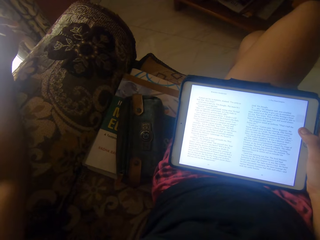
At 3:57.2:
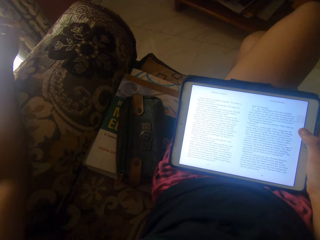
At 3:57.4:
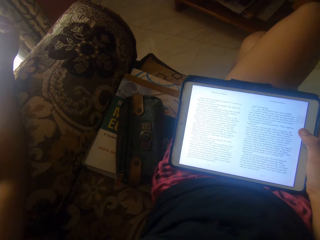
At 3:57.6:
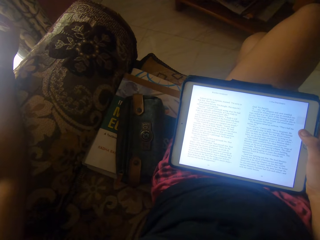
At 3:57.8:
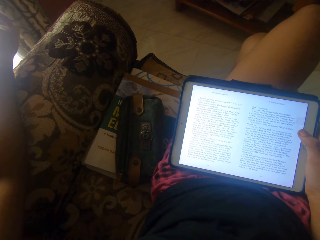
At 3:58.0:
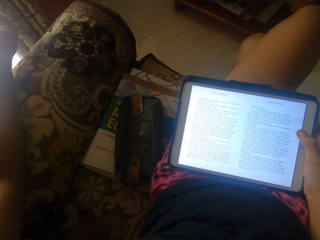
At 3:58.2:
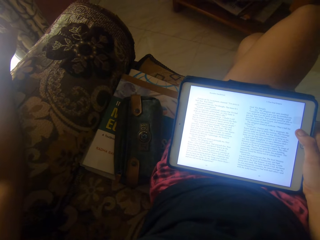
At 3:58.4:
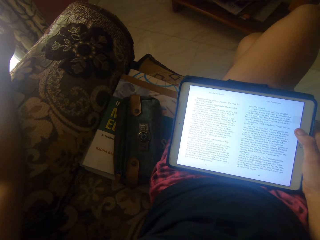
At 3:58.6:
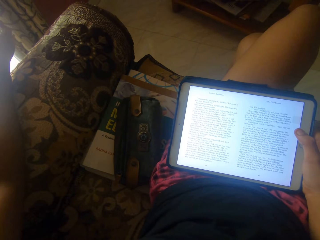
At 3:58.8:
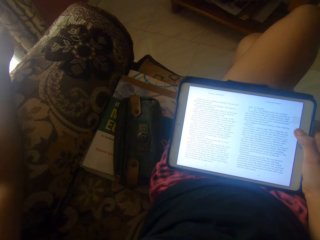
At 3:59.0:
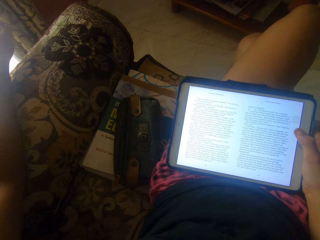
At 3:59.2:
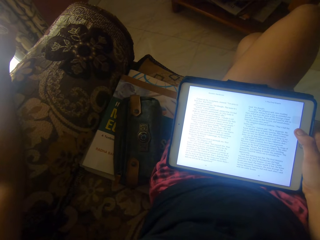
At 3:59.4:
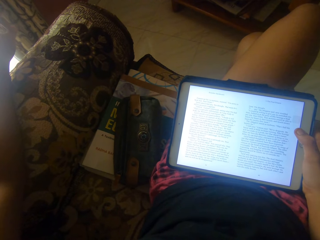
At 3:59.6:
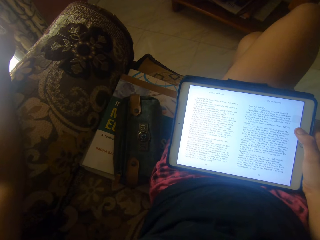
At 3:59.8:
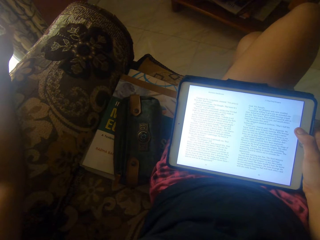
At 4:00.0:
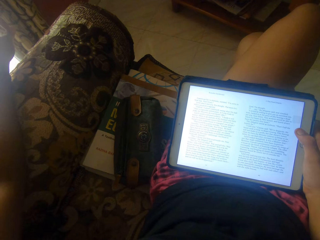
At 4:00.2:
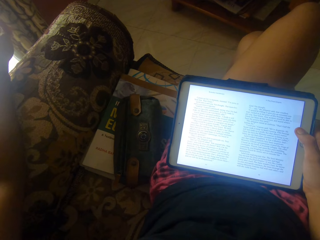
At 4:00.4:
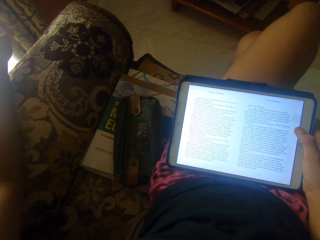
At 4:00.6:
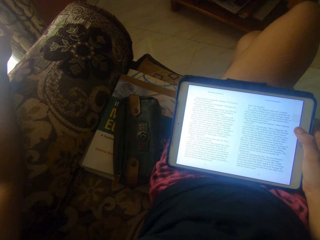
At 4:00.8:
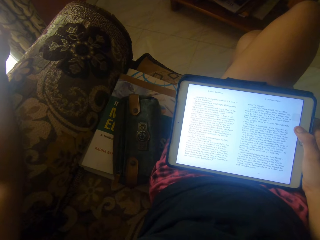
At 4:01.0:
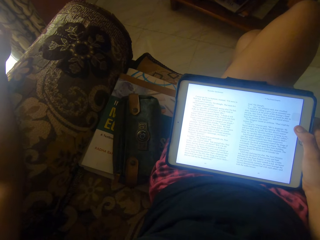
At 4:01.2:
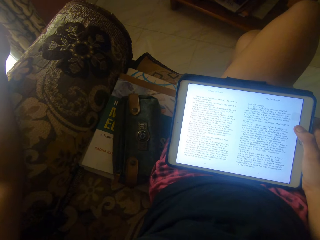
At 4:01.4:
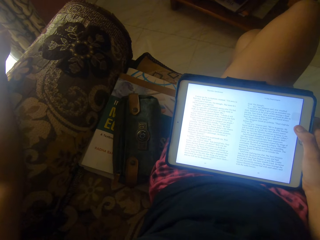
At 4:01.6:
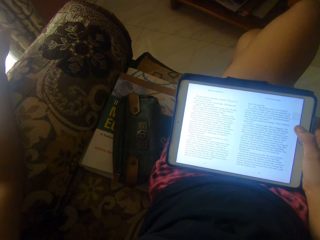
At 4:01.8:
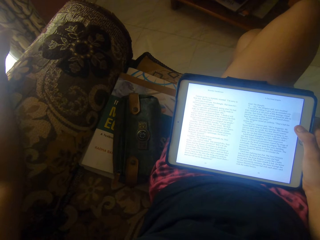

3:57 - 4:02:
The camera wearer moves the fingers on her left hand.

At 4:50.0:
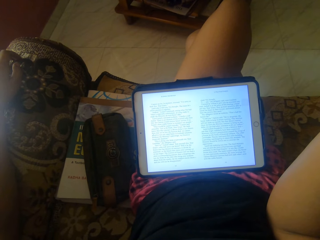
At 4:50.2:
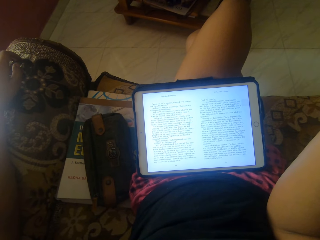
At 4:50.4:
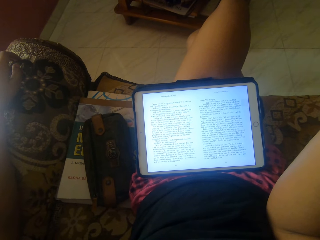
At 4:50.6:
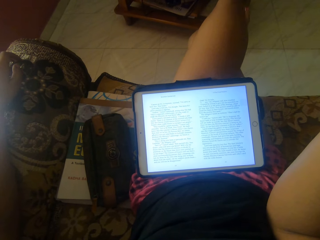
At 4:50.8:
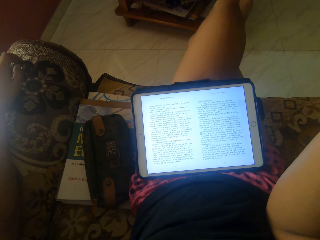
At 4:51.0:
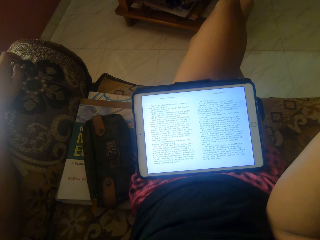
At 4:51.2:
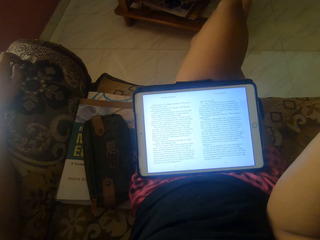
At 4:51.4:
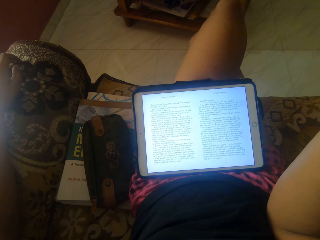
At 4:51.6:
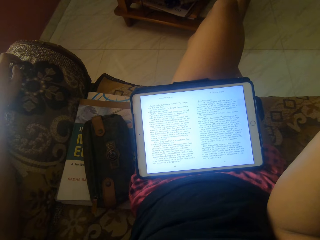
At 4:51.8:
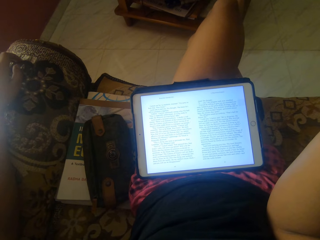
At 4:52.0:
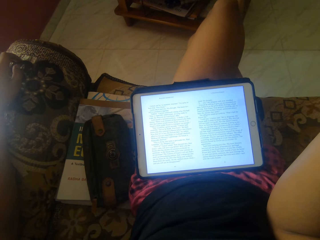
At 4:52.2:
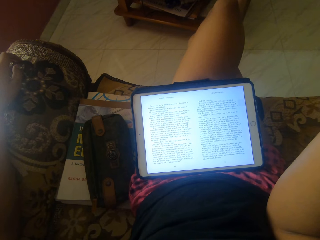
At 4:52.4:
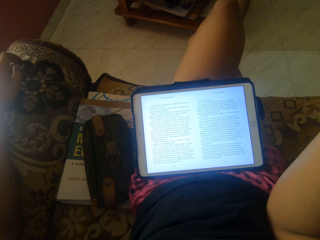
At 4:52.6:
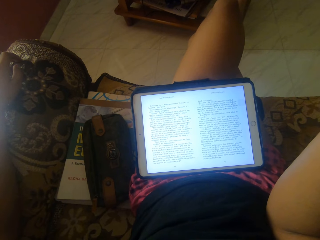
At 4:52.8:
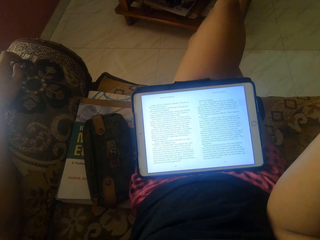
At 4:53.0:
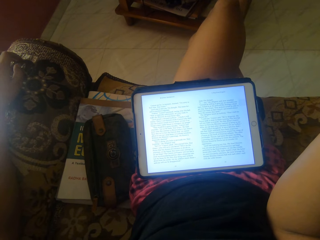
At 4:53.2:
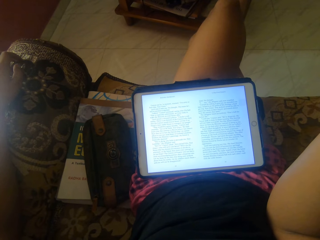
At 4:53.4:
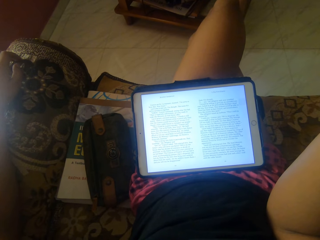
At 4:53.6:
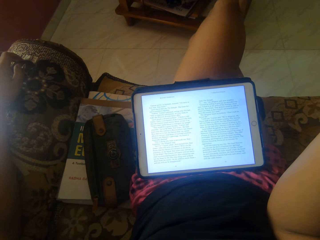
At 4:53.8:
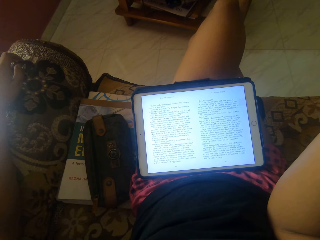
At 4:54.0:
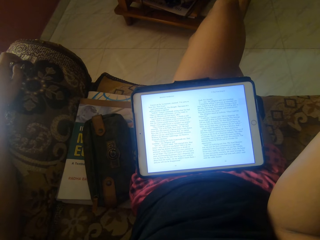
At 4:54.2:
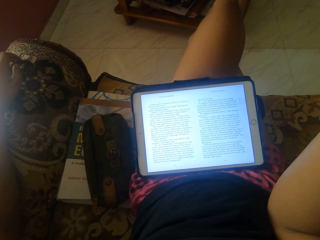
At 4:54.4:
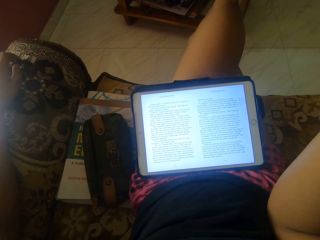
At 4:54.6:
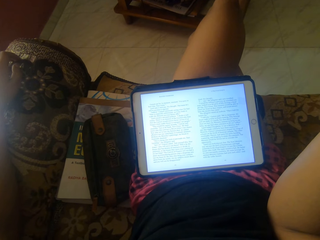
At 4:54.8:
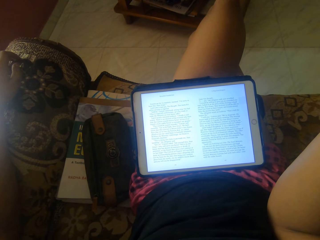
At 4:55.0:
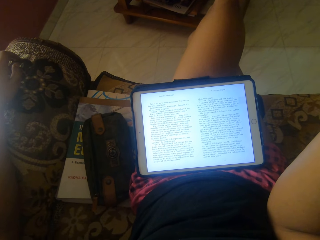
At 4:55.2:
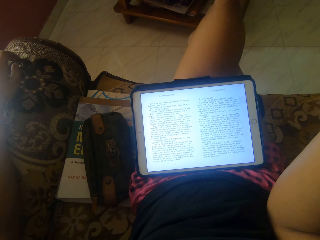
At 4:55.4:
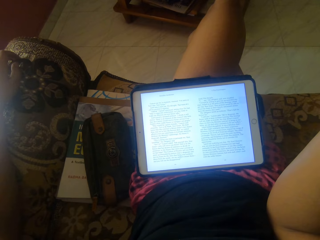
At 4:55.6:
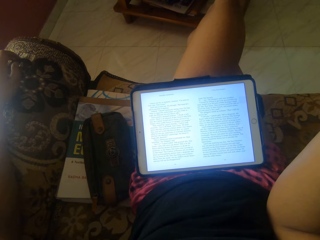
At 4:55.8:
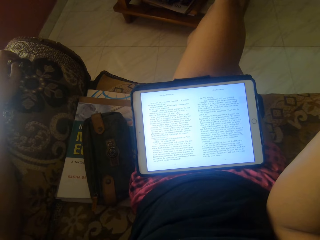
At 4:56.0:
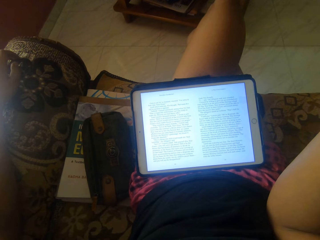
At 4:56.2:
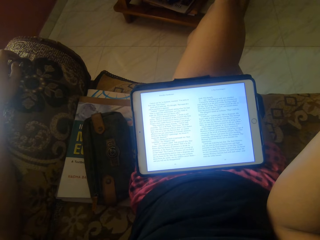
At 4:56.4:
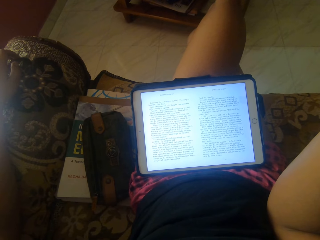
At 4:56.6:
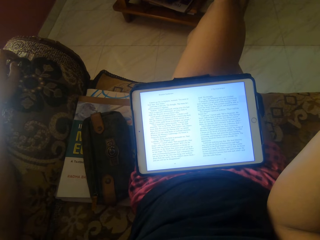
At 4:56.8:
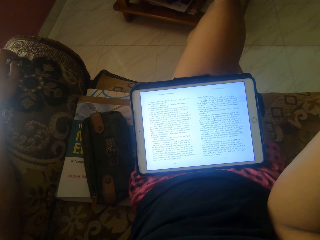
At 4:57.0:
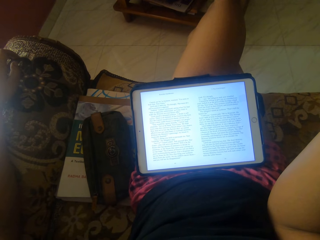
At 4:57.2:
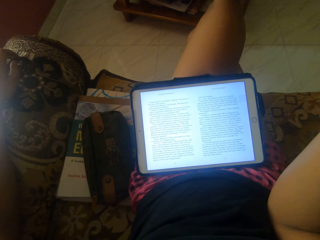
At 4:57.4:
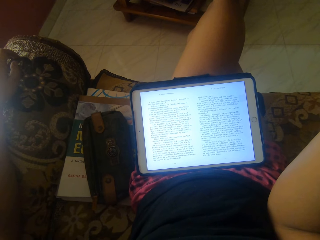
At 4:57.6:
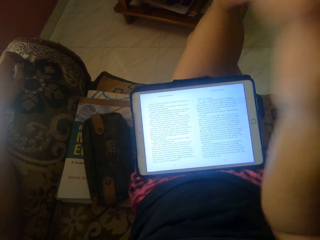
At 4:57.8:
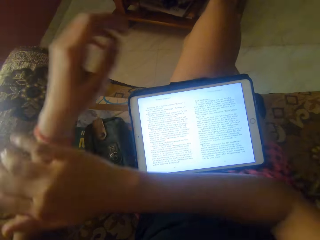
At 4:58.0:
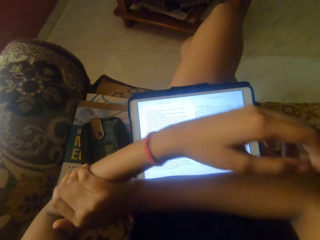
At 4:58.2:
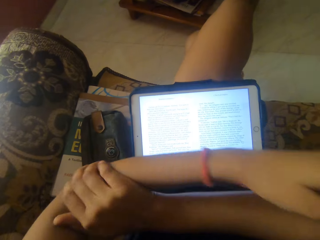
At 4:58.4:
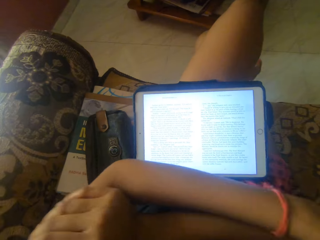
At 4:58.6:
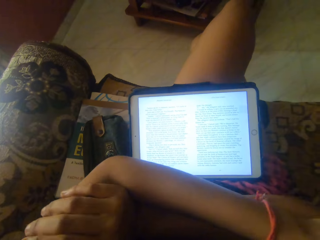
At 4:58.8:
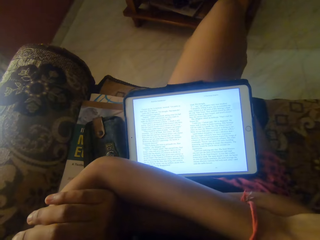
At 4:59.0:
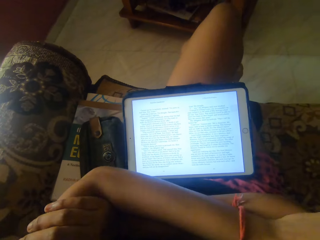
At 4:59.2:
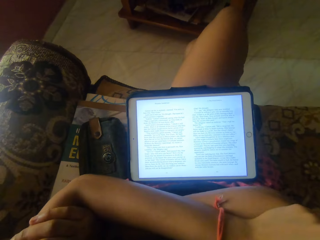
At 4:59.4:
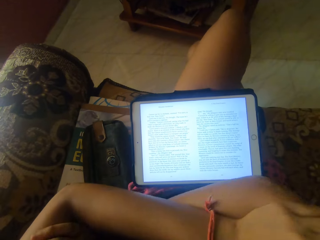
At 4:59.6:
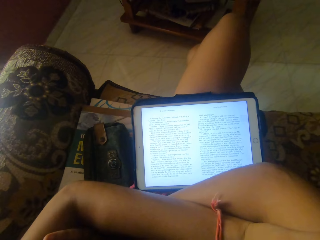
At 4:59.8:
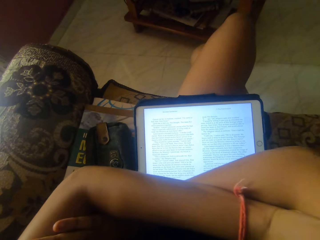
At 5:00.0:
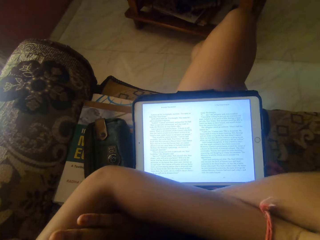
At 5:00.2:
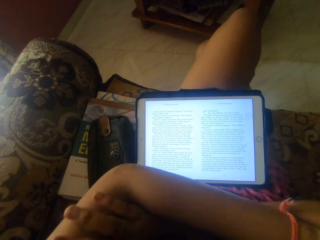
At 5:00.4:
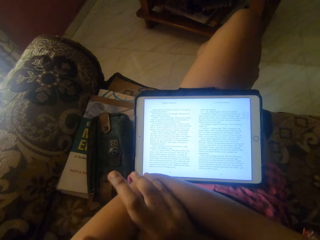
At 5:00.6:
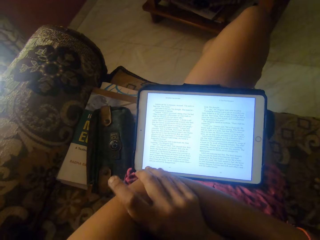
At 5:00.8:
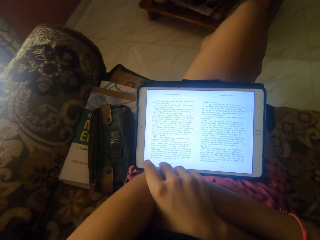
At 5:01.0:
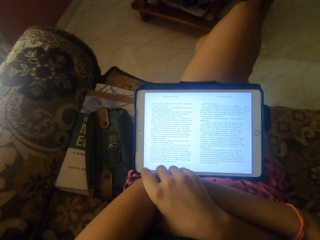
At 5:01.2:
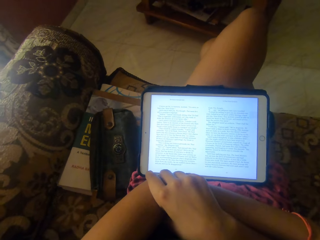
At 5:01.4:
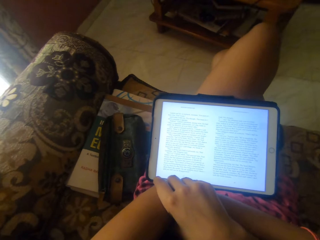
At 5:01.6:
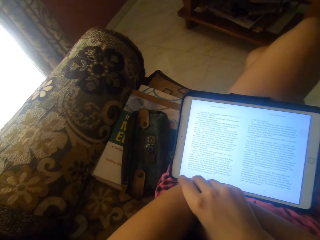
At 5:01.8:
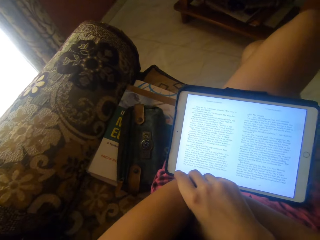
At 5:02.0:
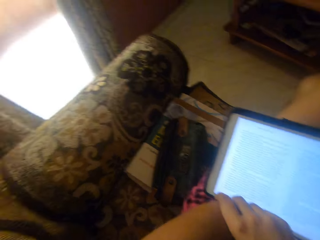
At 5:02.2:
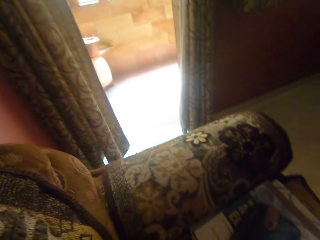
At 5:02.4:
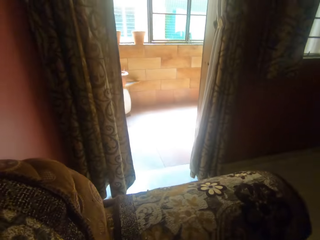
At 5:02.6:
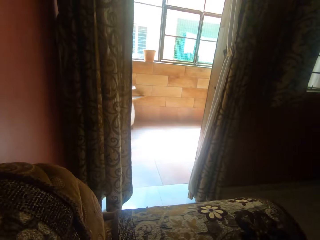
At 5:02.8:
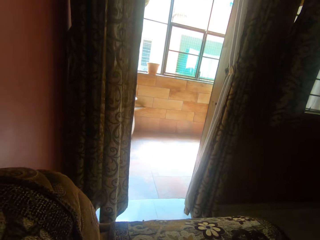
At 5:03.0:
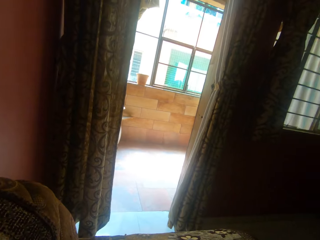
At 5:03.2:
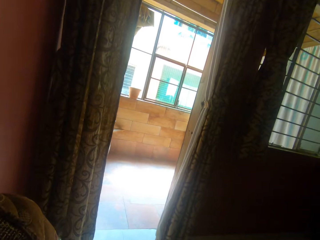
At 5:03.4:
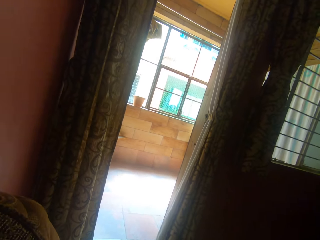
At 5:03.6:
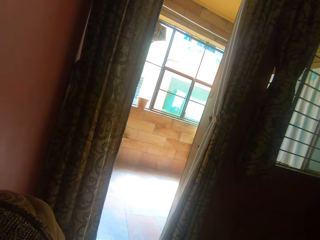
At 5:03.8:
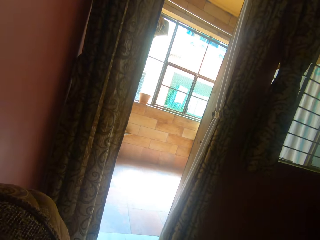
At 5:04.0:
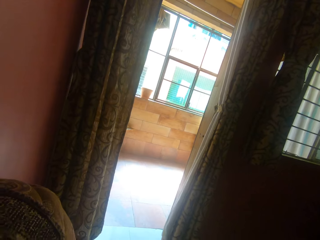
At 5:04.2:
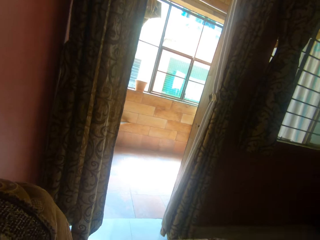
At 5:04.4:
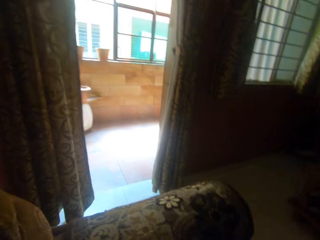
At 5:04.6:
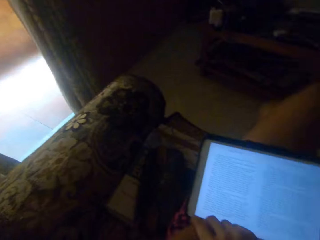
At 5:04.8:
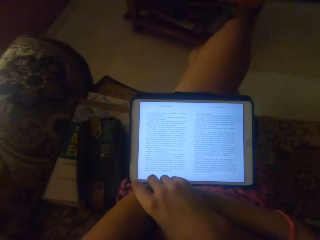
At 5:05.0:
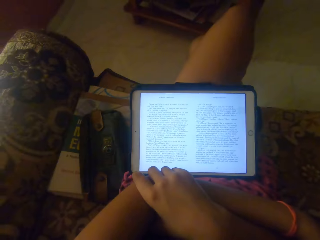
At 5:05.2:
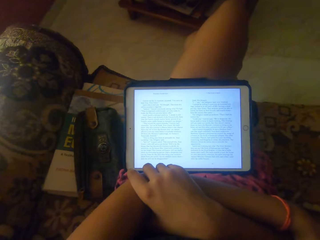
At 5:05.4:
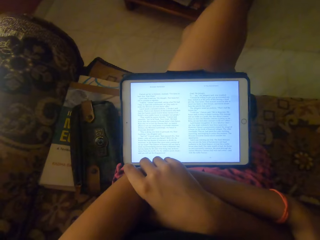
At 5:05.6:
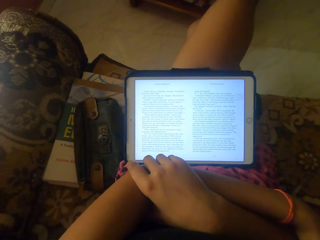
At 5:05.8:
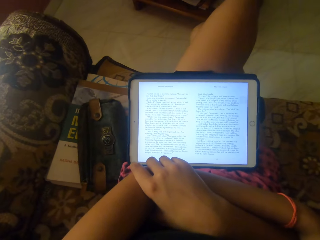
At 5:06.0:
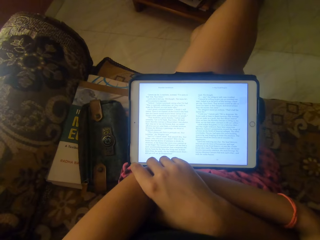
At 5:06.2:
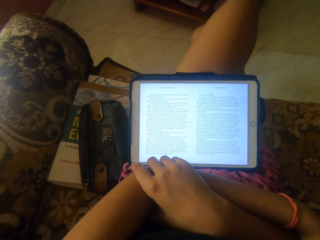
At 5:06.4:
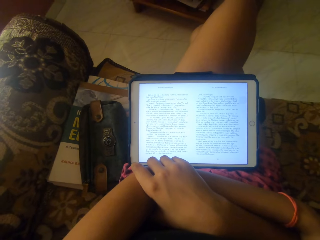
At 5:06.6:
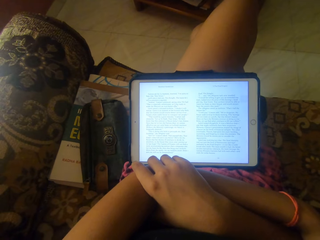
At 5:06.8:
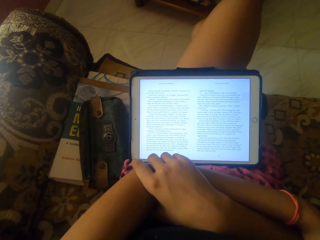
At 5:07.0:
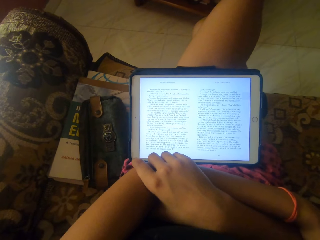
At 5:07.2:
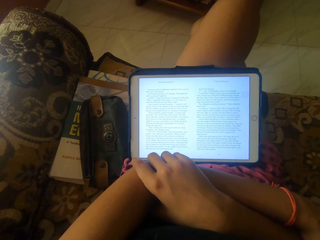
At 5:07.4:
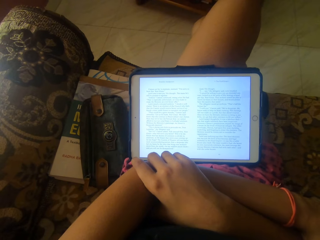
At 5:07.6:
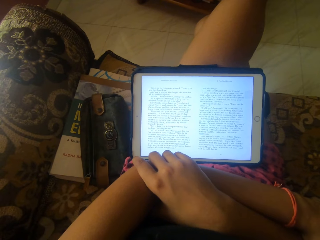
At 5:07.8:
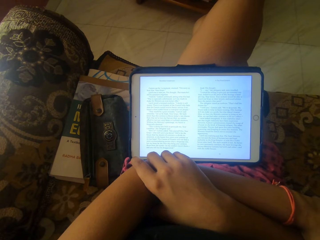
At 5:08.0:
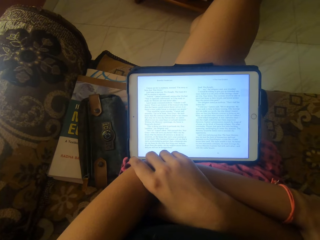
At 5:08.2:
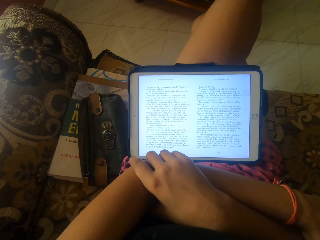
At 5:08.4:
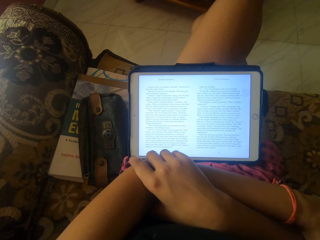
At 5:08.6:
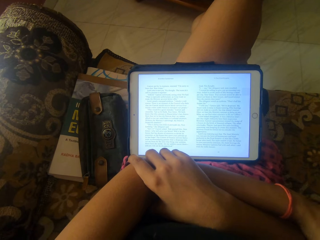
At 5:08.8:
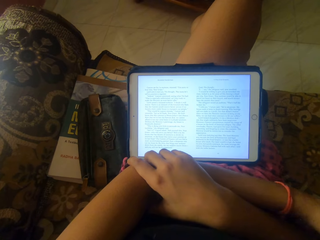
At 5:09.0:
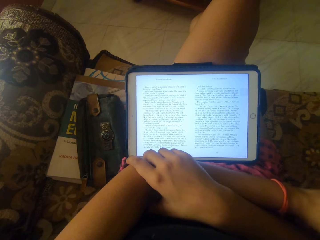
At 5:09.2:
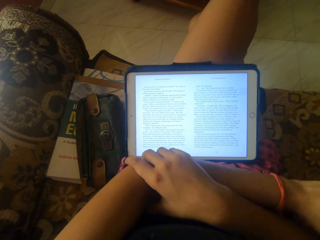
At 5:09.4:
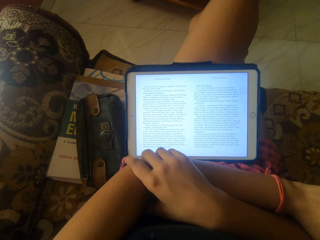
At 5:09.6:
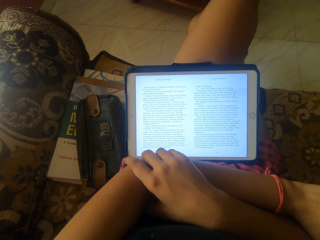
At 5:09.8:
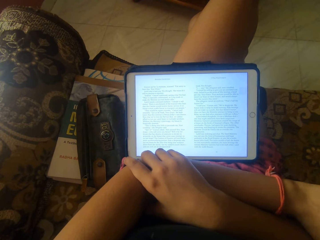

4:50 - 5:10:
The camera wearer shakes the leg. They hold the arm. They fold the arm. They look around. They look at the tablet.
